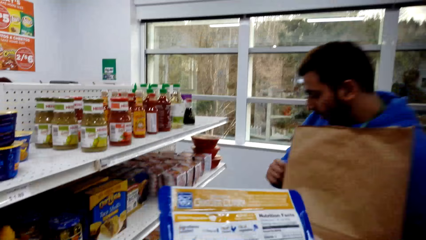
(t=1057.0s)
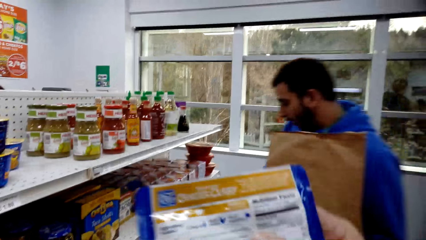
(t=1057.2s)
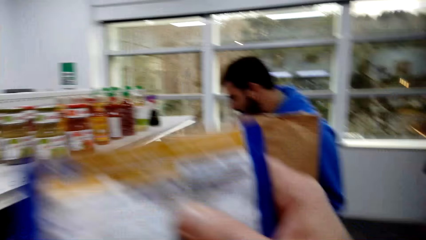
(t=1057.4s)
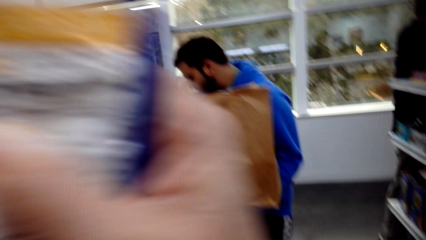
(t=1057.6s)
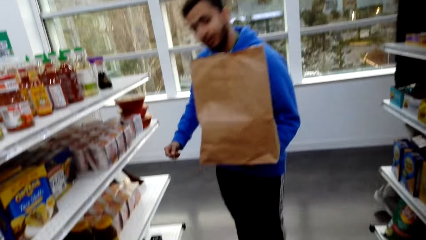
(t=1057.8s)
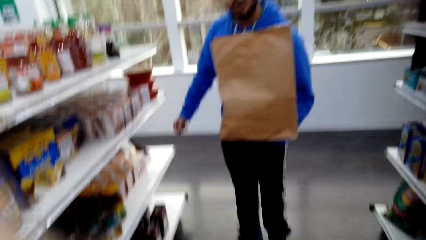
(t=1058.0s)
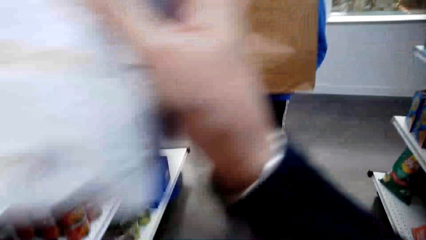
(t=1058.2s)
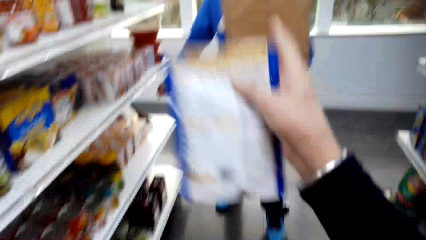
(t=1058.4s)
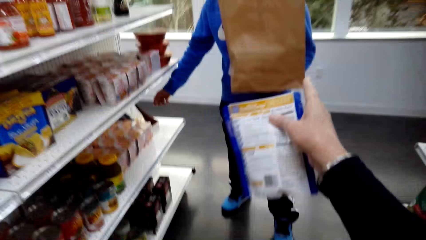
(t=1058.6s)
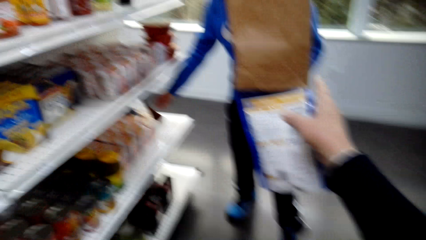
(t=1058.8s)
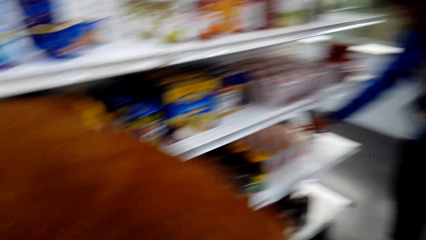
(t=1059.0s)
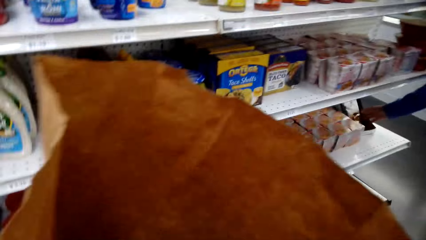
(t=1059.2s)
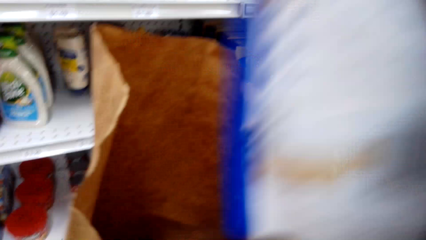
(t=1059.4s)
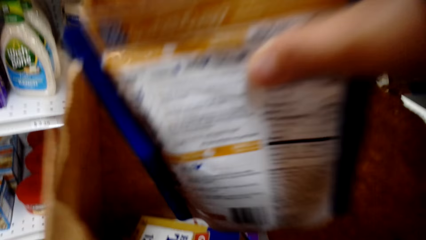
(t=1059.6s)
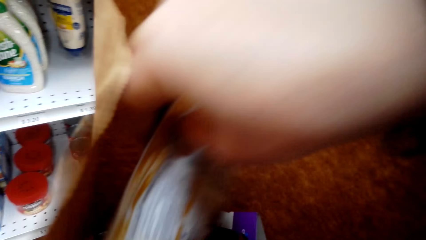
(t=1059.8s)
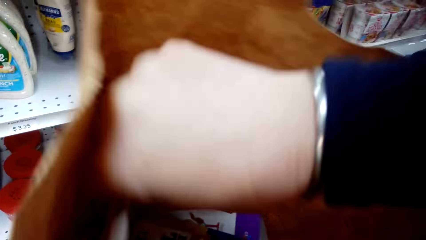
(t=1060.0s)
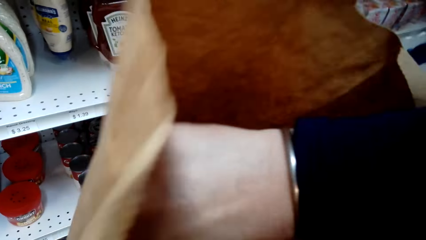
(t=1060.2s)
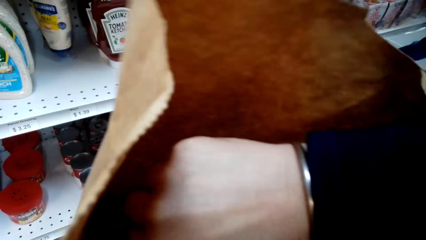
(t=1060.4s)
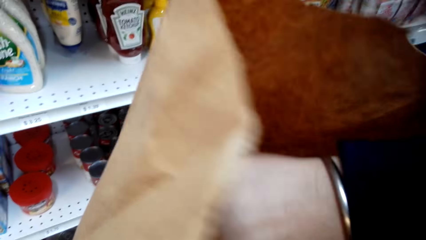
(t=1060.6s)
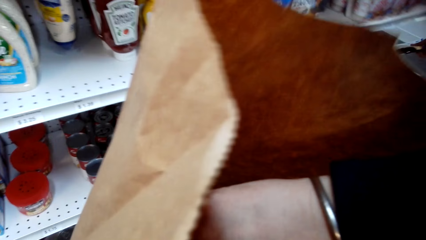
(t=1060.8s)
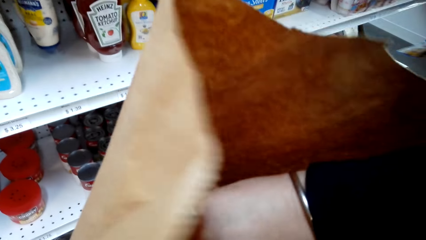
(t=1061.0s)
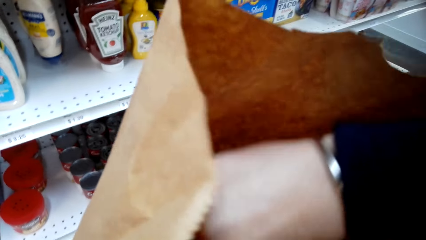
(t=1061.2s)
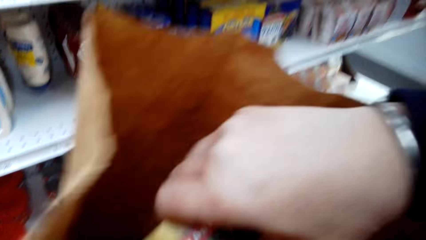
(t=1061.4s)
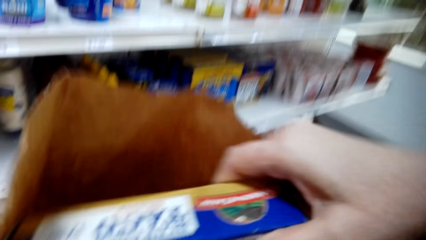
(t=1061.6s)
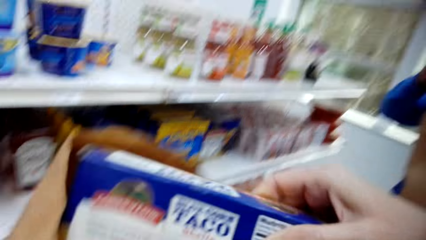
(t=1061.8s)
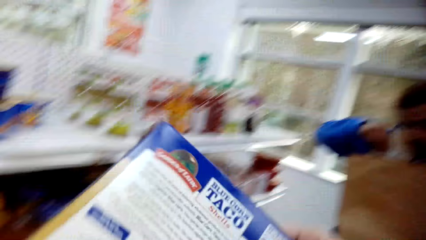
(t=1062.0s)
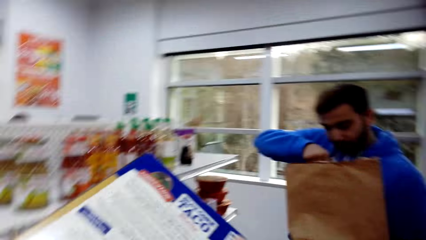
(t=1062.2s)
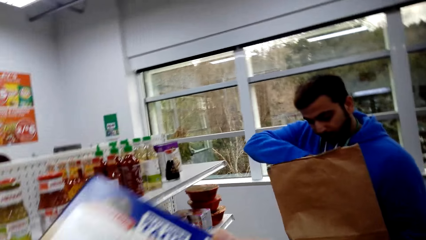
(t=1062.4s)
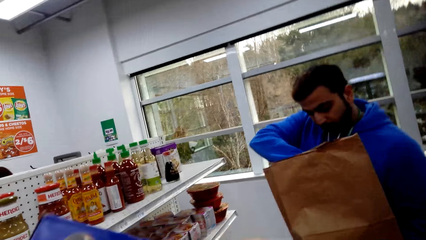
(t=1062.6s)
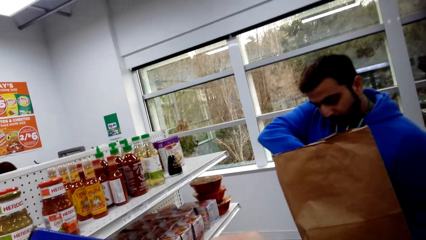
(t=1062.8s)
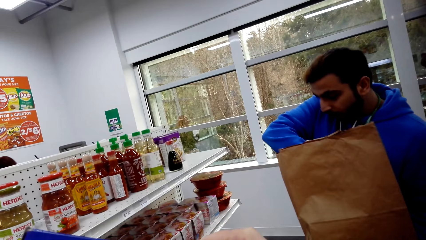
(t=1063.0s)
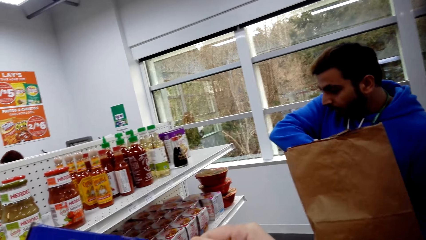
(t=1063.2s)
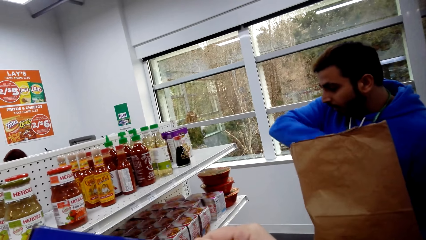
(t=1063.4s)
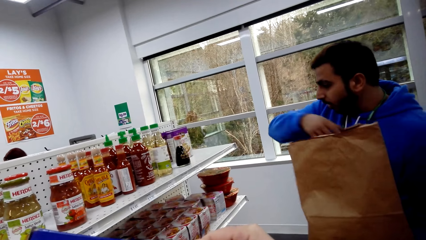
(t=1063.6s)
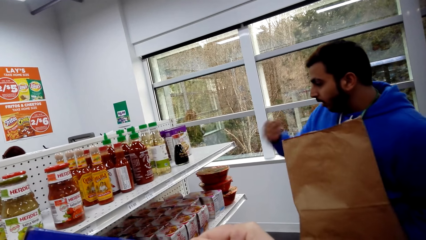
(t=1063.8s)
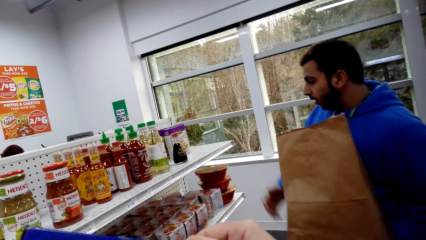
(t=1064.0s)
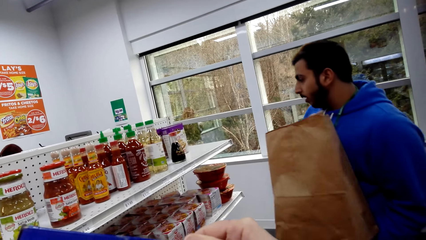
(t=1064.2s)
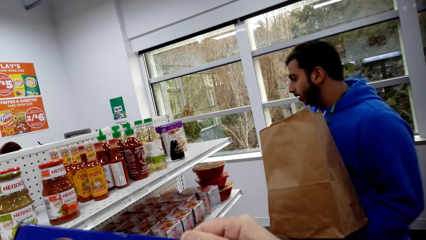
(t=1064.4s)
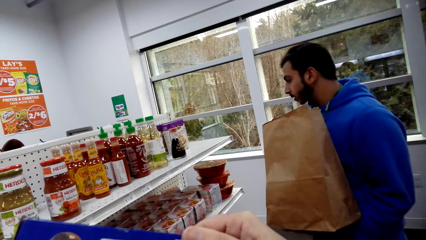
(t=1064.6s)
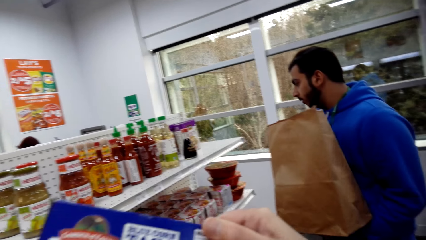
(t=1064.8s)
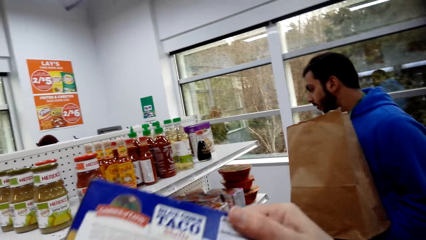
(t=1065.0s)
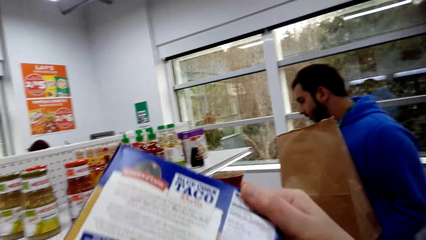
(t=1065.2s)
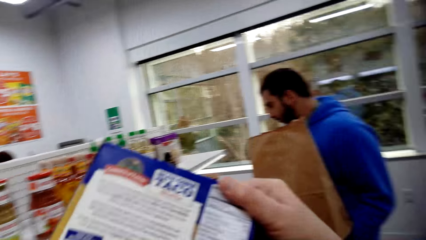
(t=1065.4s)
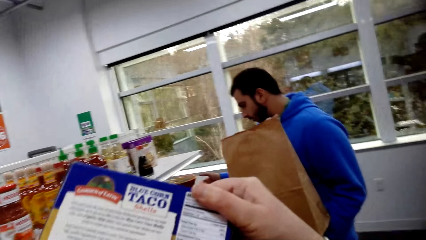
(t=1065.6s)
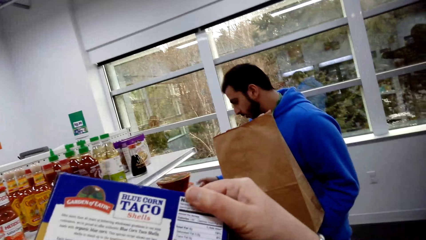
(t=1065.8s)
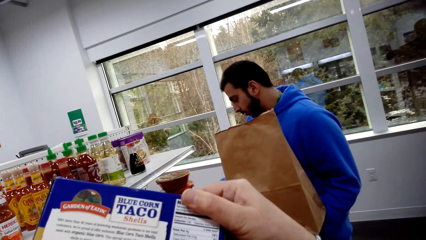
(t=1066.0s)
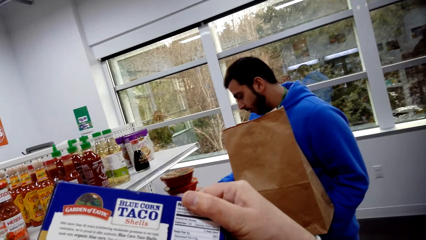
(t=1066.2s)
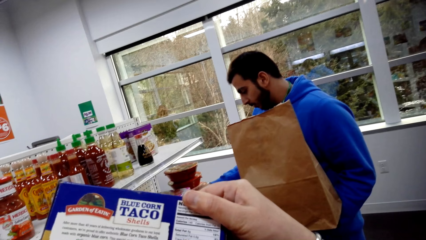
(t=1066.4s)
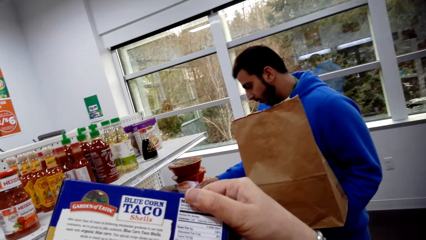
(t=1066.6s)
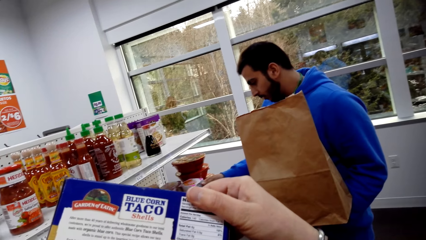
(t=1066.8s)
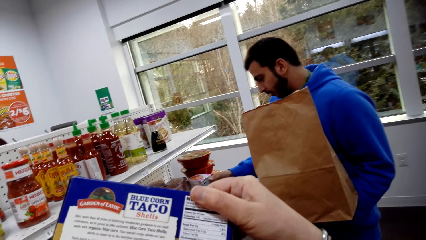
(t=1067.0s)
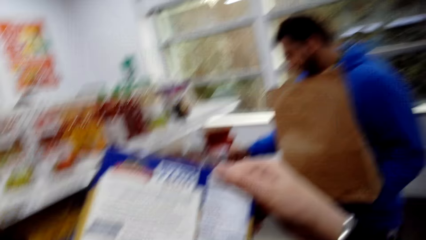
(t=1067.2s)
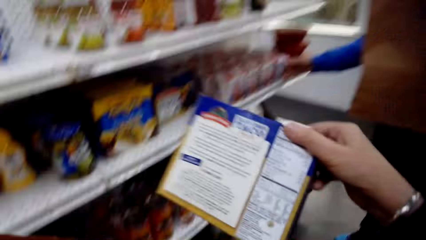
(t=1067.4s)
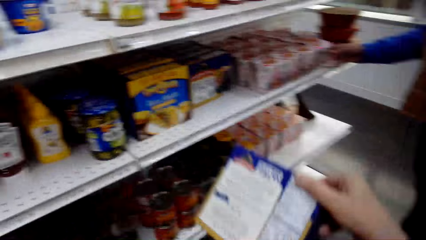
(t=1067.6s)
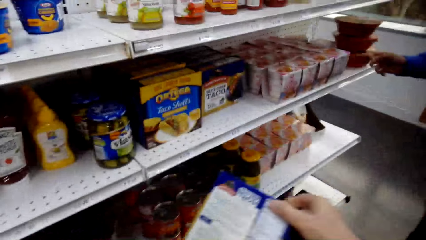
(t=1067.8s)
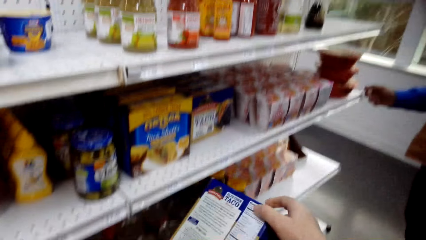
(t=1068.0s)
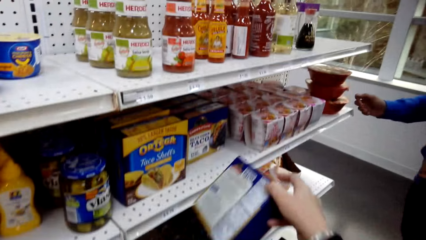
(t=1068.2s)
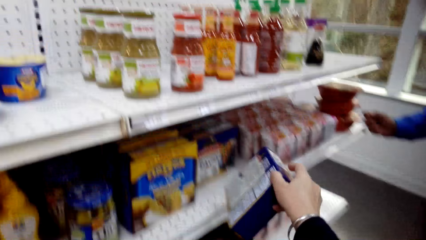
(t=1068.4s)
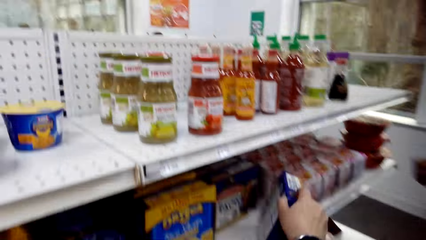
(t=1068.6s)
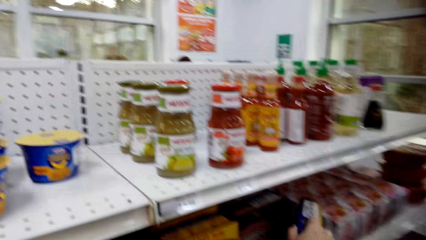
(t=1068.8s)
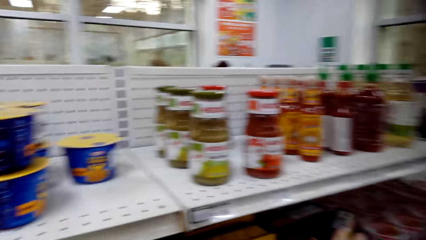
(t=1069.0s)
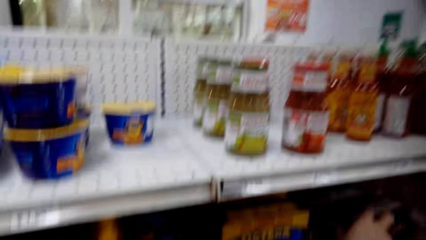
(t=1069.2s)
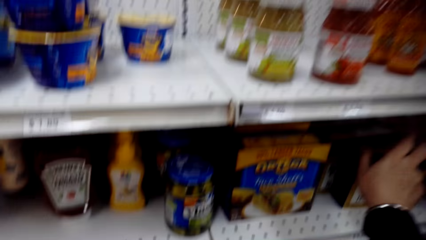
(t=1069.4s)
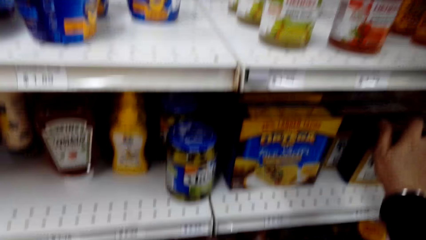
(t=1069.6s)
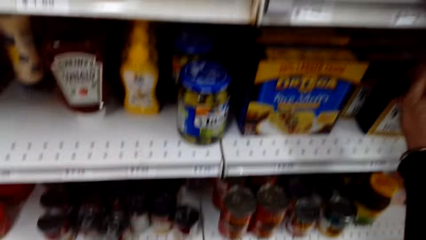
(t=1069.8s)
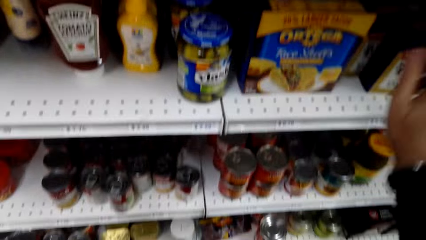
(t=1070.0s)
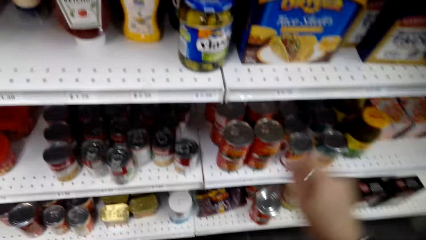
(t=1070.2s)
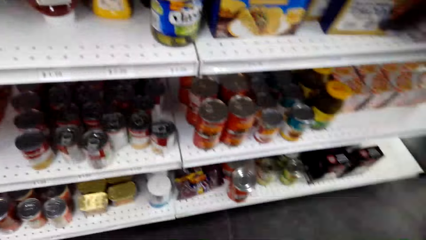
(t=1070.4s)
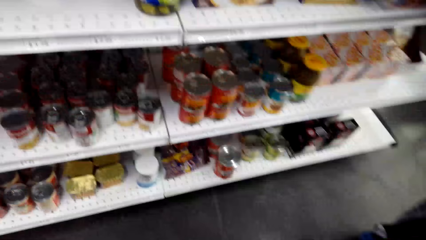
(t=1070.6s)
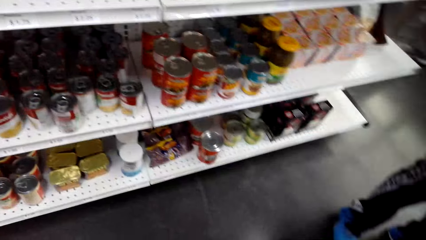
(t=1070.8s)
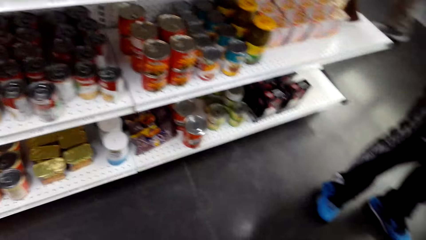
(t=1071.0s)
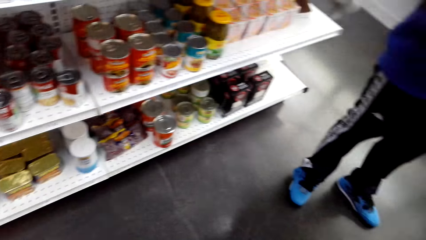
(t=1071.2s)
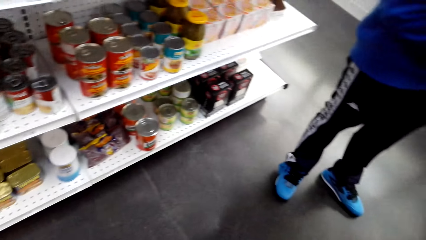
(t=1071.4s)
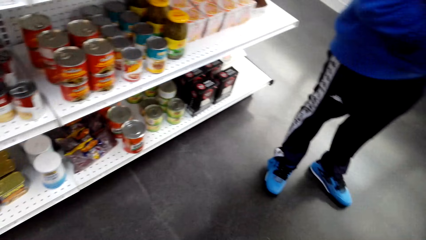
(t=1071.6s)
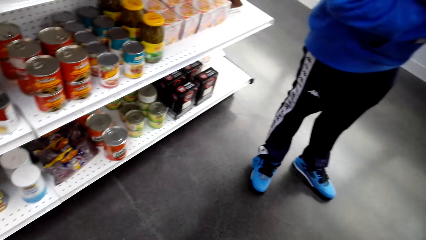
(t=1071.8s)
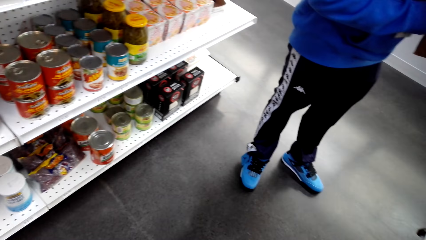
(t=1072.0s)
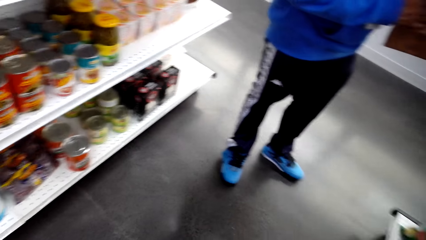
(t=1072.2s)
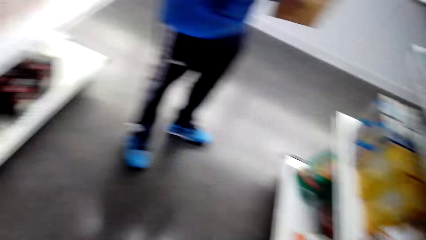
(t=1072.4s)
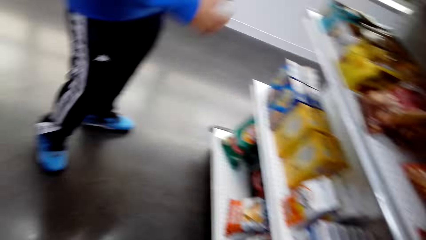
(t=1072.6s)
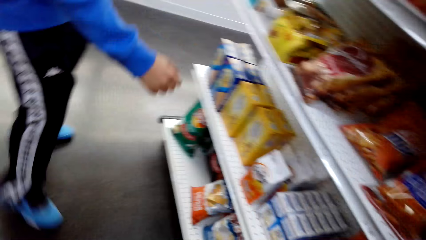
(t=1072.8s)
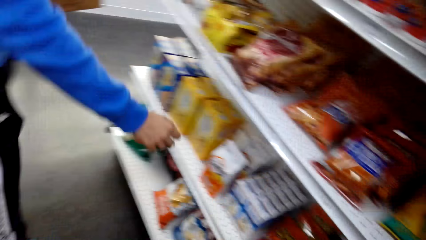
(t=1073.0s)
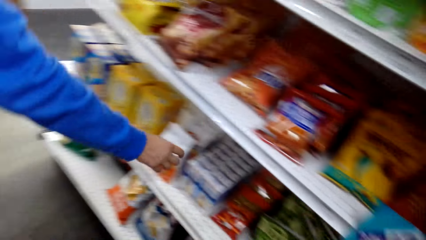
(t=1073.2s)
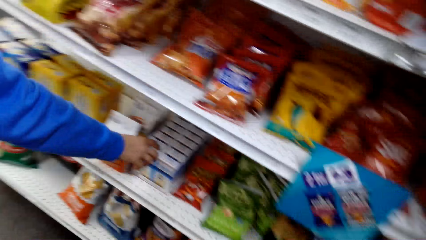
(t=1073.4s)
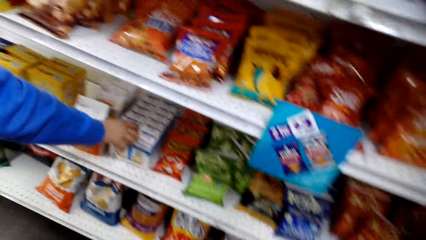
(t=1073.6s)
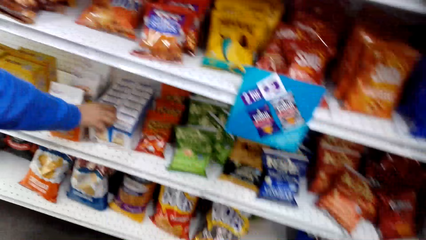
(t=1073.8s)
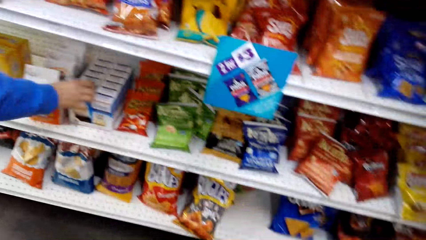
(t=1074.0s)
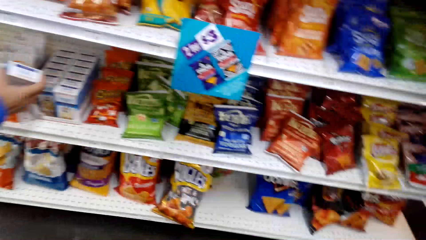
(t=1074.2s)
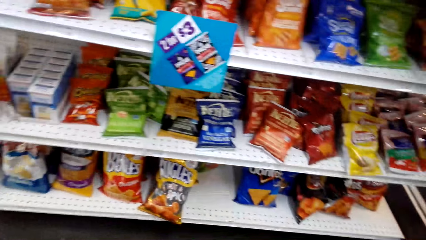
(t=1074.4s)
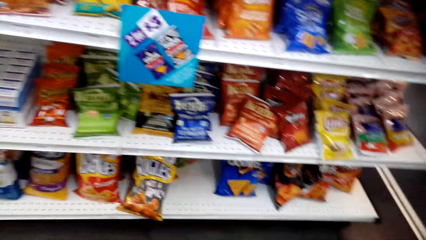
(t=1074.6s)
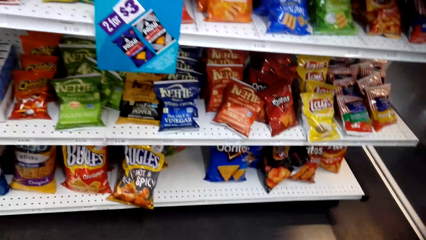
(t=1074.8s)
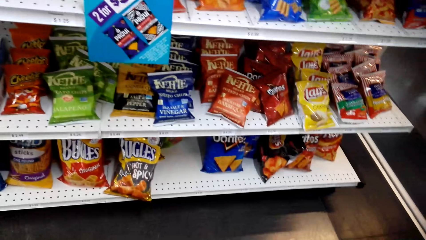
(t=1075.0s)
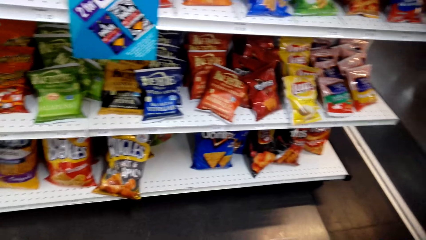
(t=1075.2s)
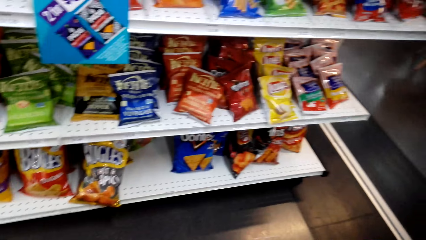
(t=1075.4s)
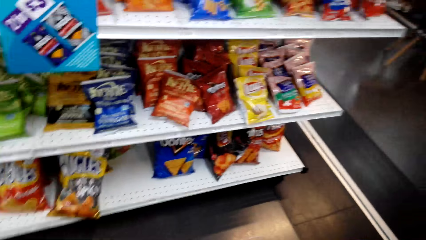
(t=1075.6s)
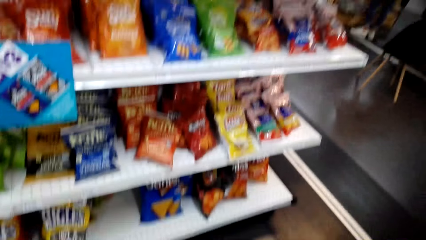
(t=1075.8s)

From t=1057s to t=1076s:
The camera wearer puts the packet of ginger curry in the khaki bag. A person picks up a packet of ginger curry. The camera wearer removes taco shells from the khaki bag. The person puts the packet of ginger curry in the khaki bag. The camera wearer takes out the packet of taco shells from the shopping basket, looks at the taco shells, and puts the packet of taco shells on the shelf. They turn around. The person picks up something on the shelf.
